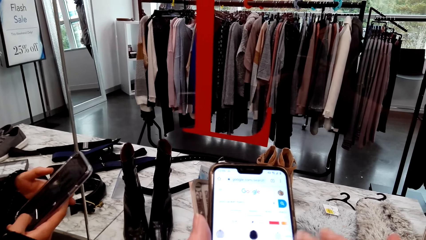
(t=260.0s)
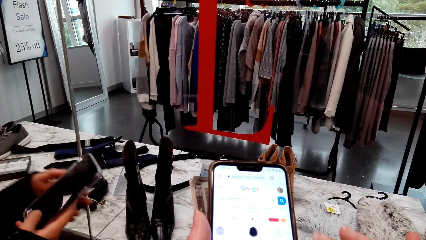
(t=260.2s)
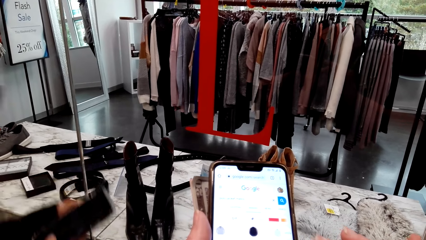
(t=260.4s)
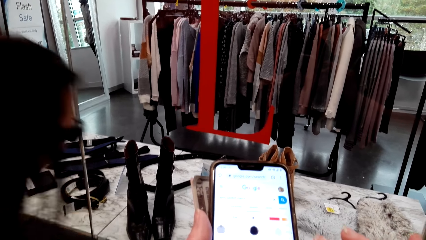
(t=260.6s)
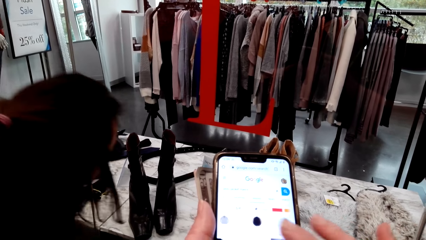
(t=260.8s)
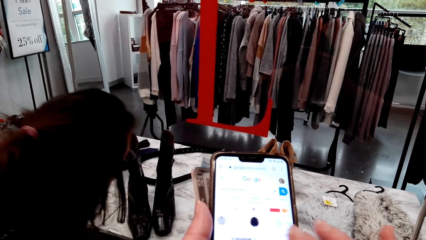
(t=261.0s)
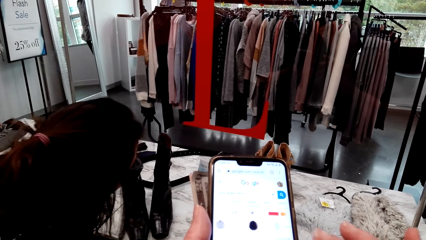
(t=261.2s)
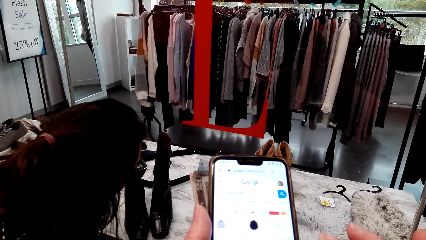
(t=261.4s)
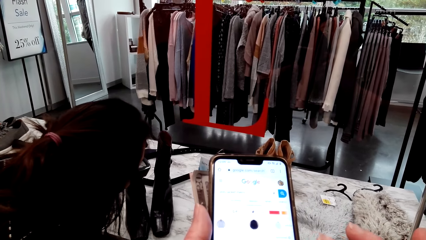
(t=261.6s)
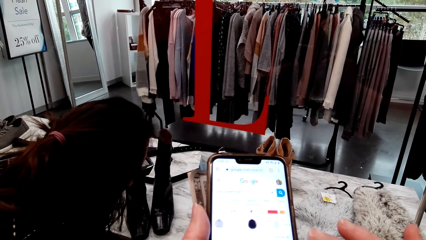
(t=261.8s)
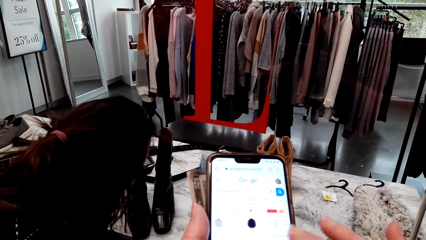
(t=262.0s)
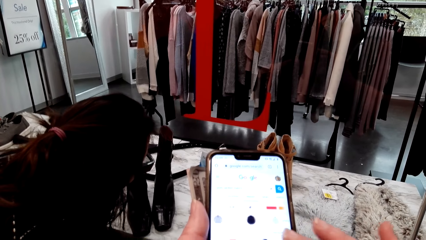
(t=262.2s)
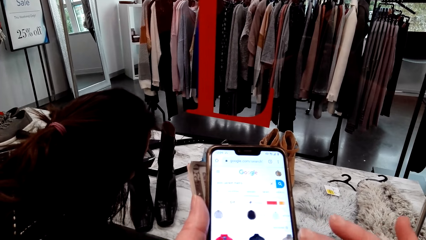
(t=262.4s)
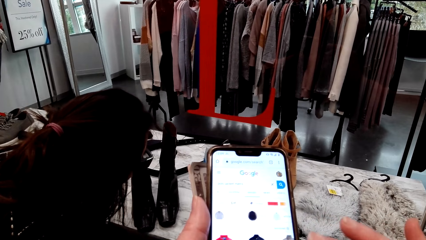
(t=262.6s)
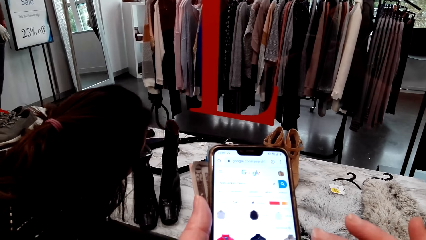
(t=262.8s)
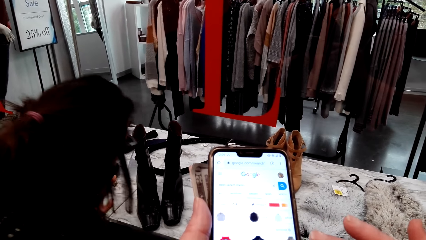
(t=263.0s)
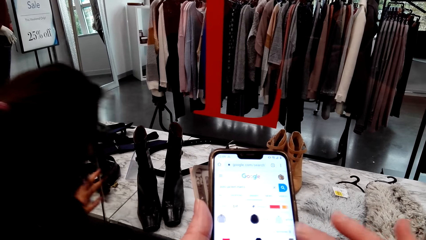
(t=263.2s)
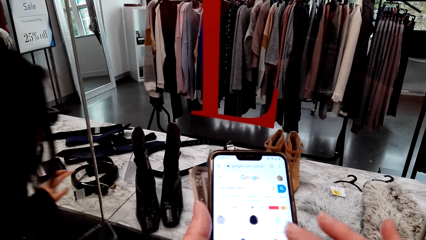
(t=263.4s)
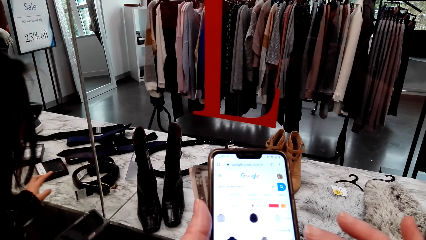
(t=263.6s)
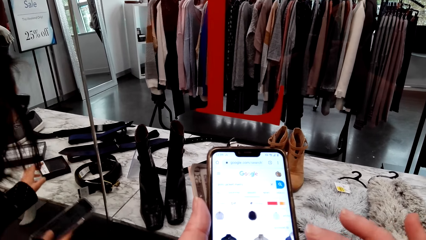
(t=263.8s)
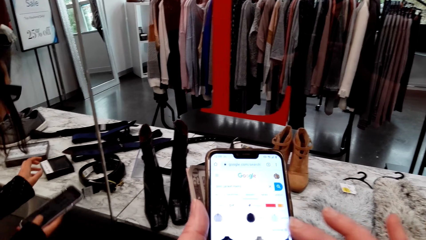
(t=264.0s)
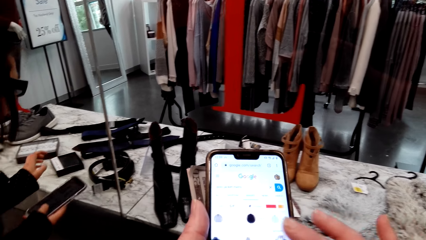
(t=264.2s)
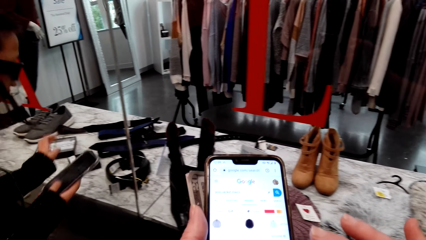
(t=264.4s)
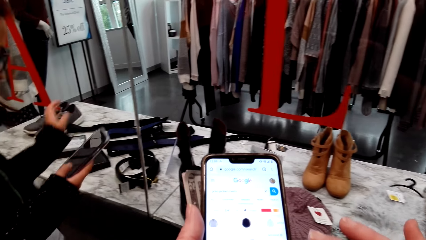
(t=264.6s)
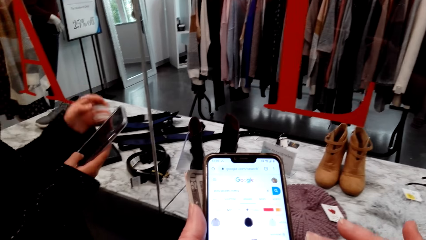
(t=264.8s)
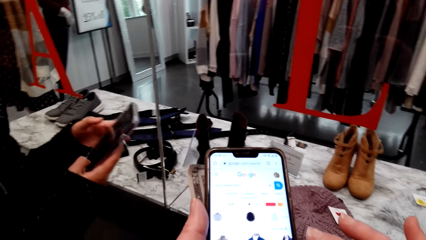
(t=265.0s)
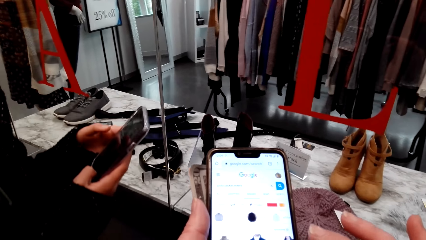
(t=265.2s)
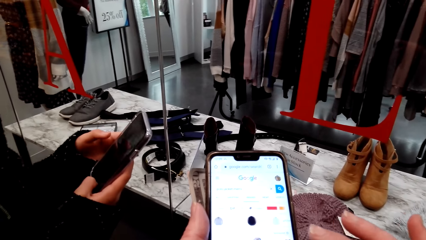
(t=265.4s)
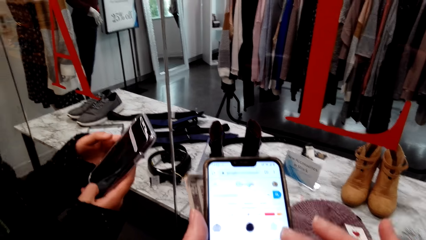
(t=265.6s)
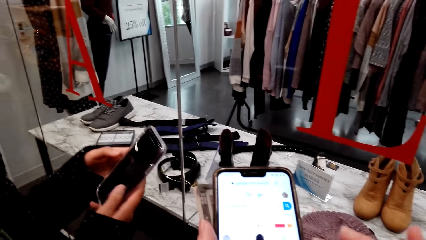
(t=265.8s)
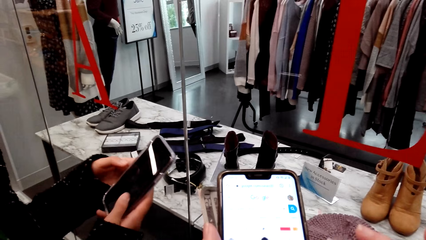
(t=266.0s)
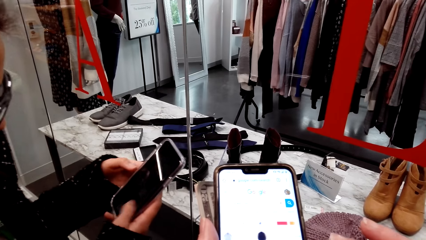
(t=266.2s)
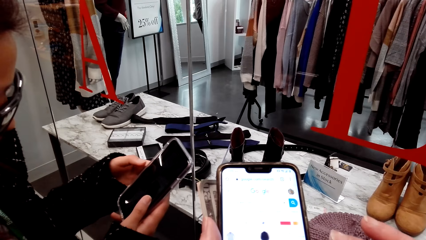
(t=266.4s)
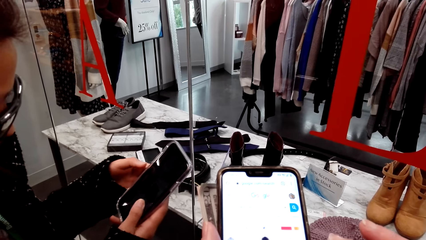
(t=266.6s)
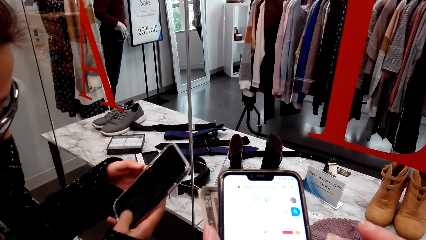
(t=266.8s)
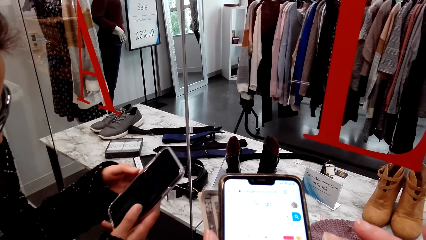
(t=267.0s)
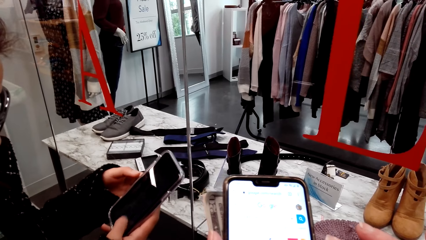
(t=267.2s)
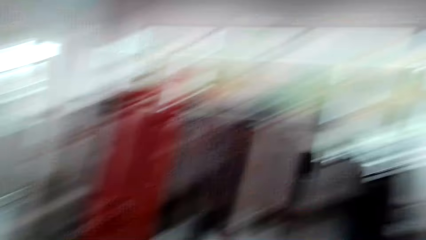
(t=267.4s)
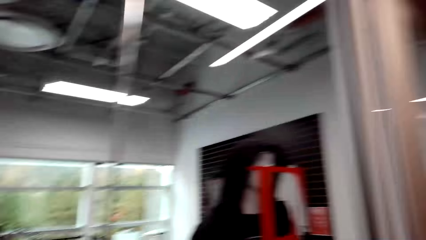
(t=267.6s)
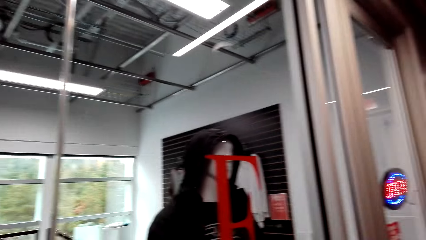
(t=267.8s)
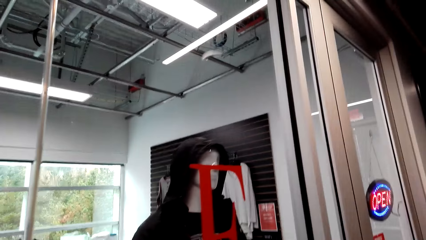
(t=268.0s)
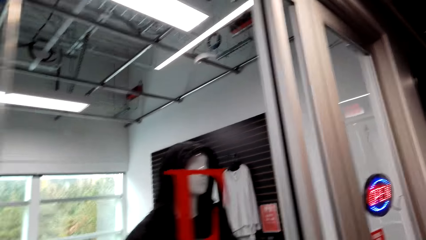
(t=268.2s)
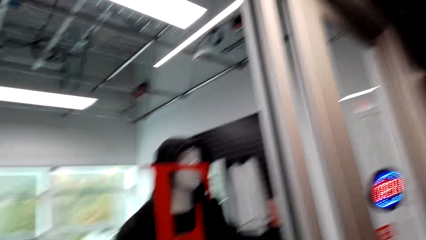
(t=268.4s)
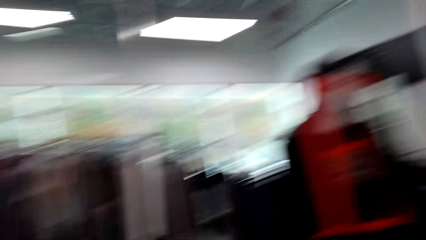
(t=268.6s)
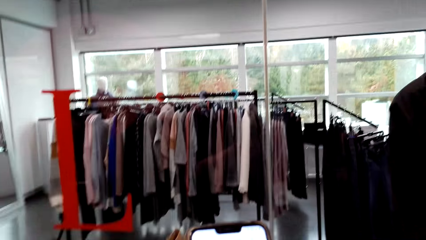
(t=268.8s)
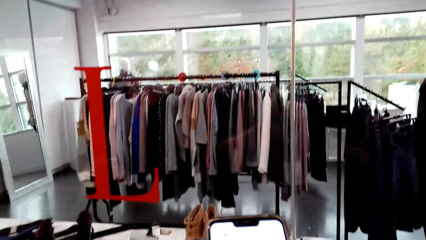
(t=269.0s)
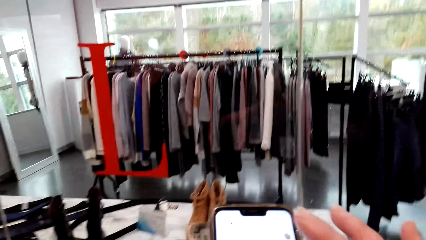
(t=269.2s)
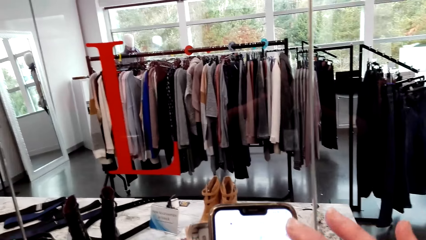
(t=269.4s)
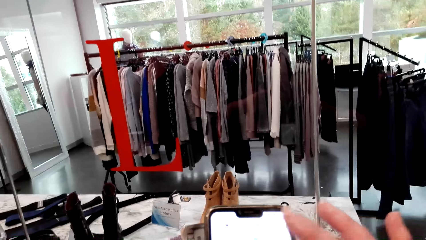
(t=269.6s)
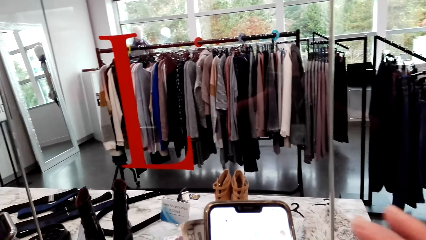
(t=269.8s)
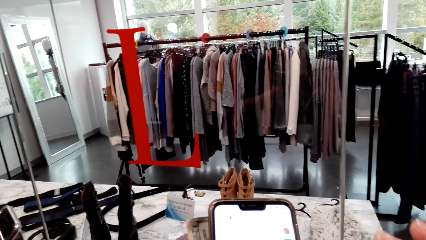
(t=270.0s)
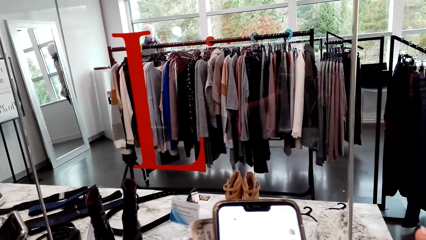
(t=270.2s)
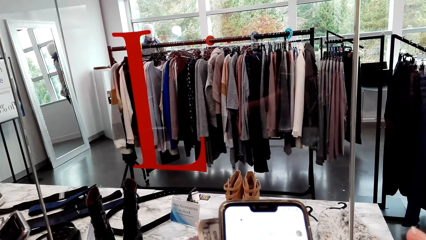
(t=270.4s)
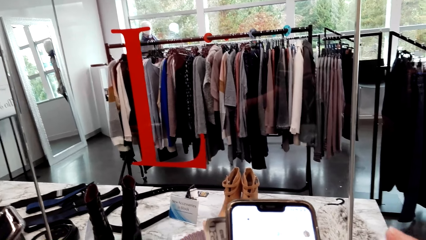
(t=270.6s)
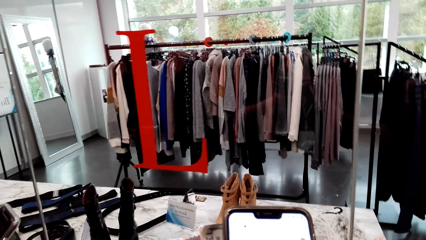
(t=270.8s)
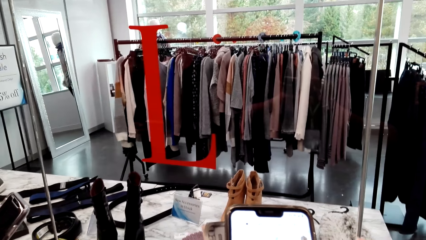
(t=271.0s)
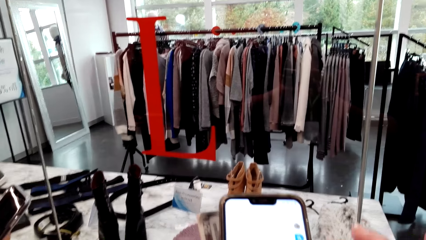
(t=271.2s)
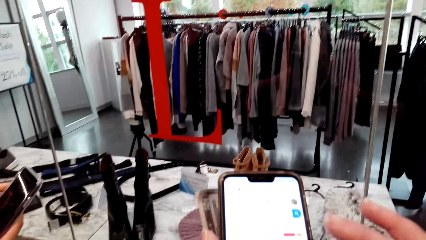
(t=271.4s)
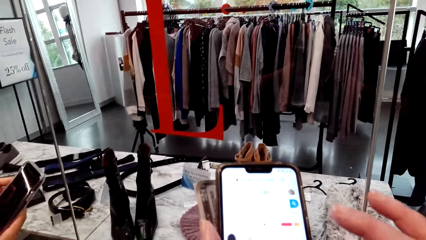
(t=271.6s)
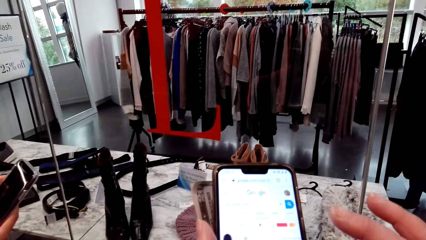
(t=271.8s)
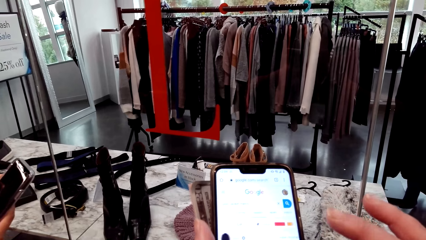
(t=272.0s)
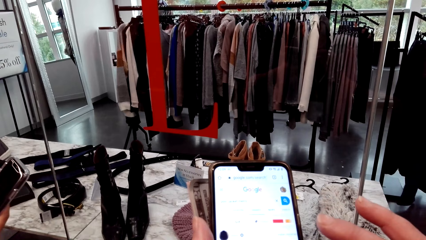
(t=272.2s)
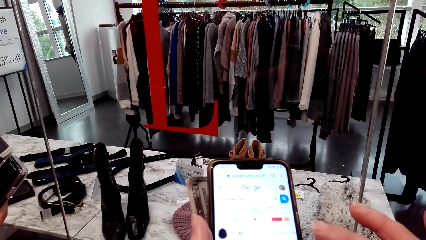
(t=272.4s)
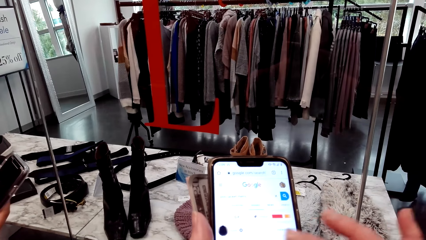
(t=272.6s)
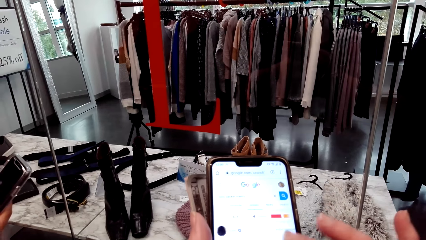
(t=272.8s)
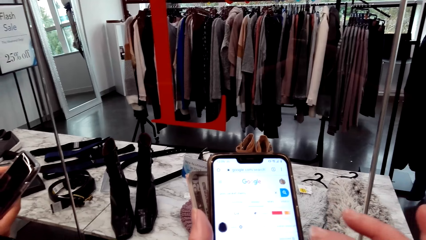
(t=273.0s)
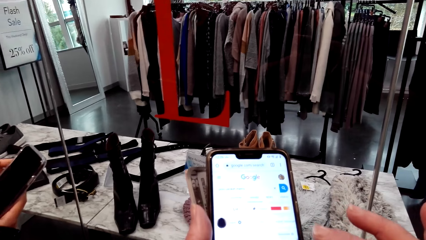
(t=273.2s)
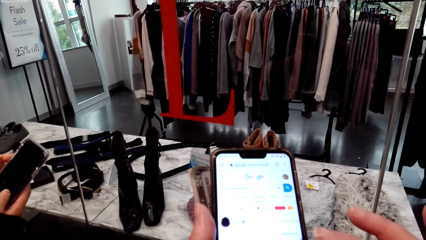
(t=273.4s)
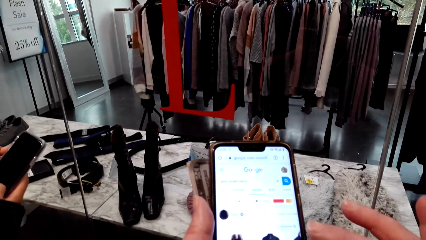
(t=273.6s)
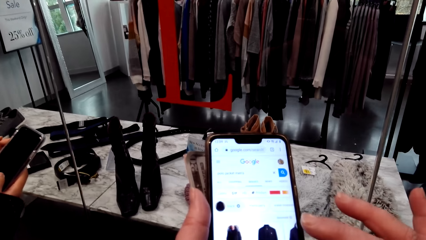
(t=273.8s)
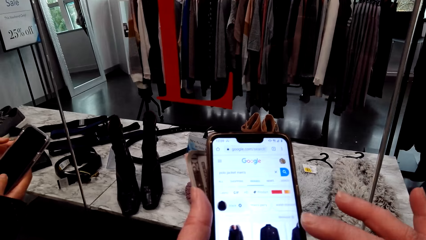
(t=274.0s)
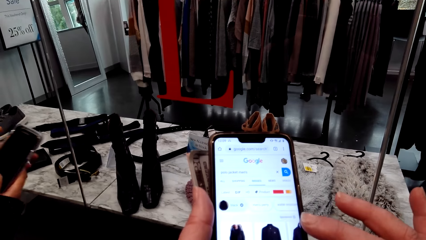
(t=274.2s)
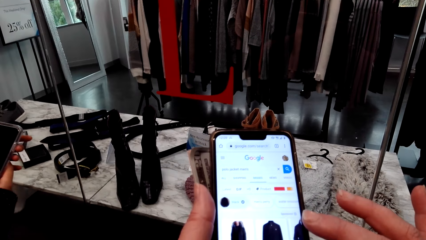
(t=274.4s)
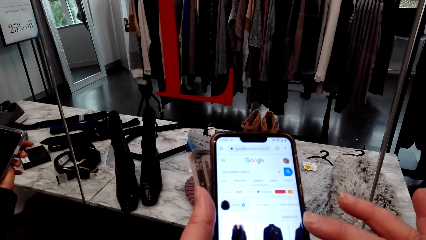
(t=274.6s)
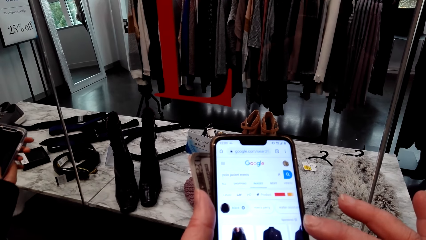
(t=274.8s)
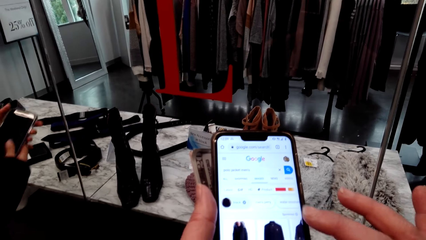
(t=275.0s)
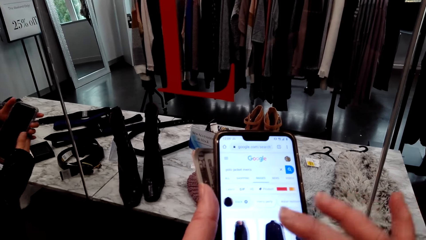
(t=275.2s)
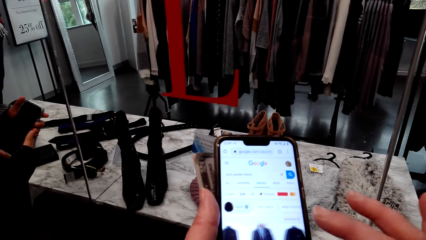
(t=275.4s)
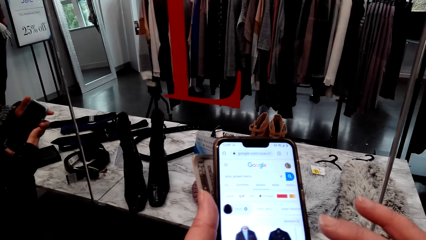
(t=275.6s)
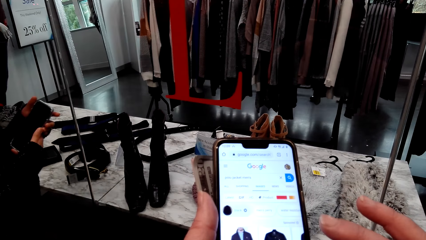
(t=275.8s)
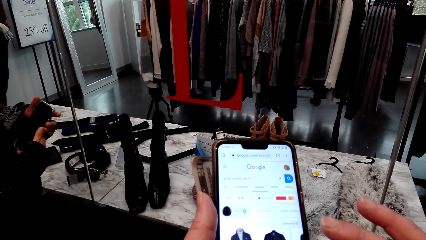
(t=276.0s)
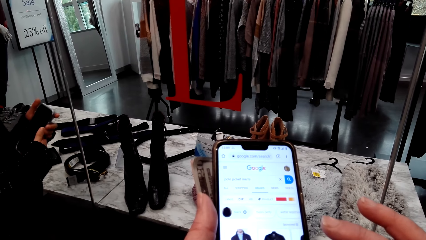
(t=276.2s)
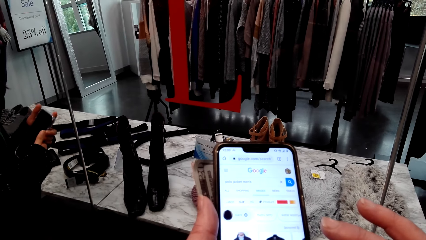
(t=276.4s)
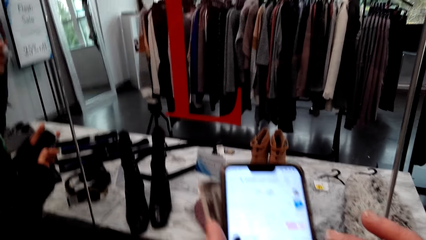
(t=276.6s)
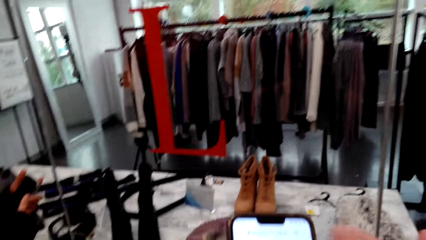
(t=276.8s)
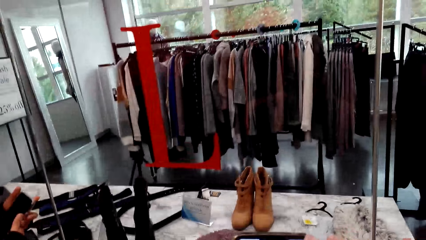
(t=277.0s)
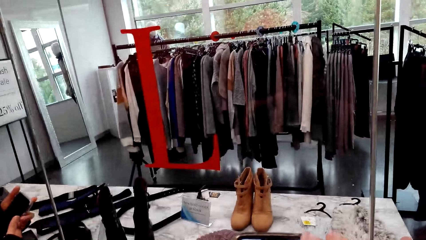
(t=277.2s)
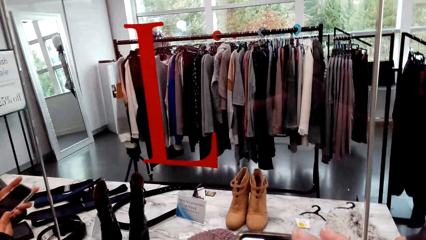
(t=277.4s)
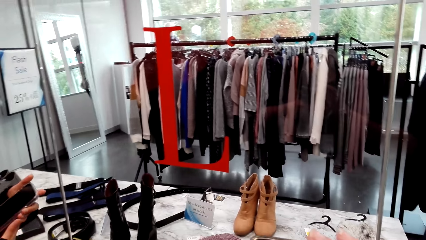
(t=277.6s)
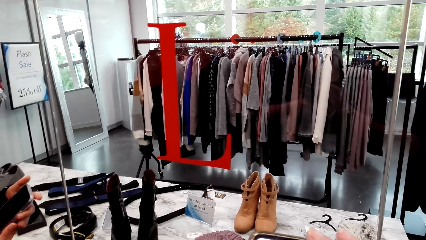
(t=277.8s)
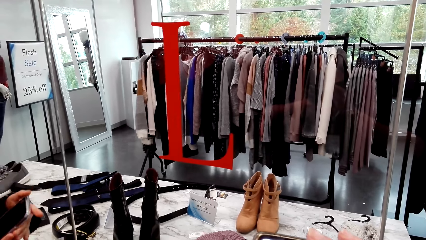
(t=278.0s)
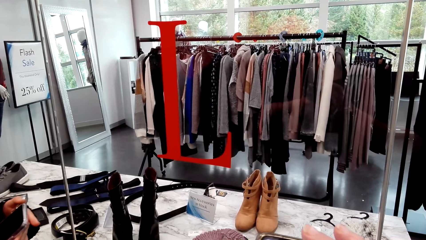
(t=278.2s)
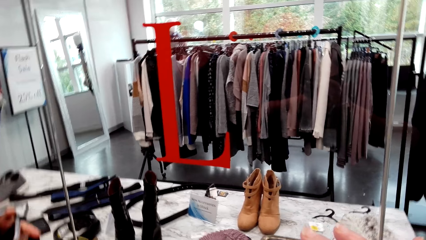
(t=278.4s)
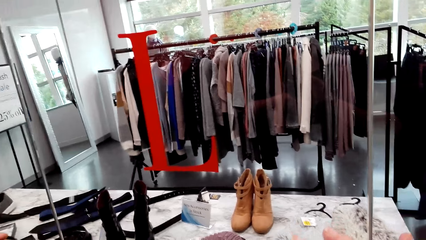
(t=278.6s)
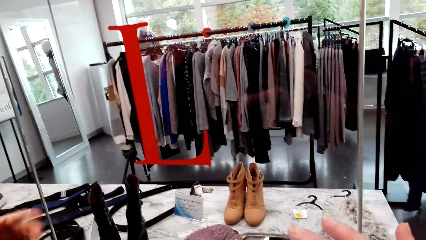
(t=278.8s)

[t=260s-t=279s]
The camera wearer looks at the phone. They speak to a woman. They scroll the phone. They look around. They scroll the phone. They look at the phone. They scroll the phone.
